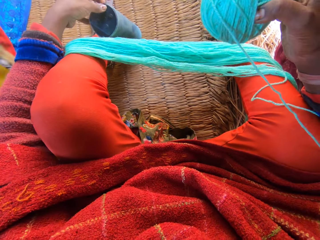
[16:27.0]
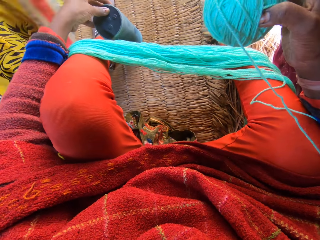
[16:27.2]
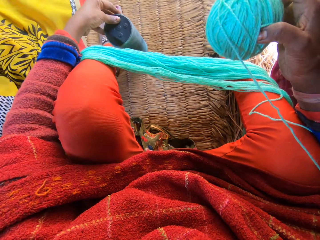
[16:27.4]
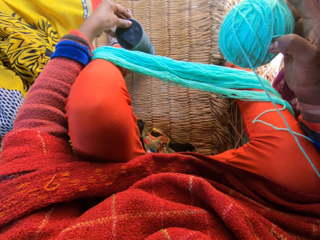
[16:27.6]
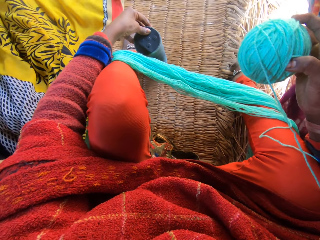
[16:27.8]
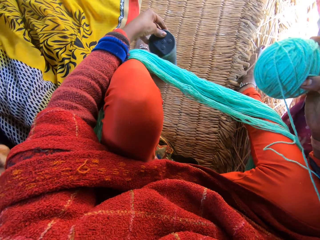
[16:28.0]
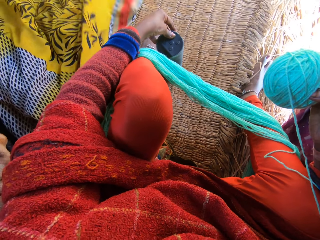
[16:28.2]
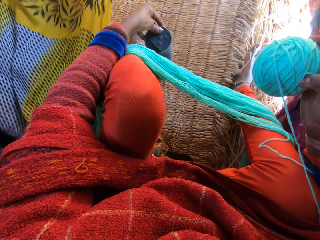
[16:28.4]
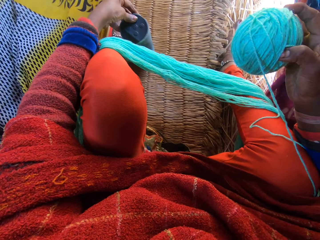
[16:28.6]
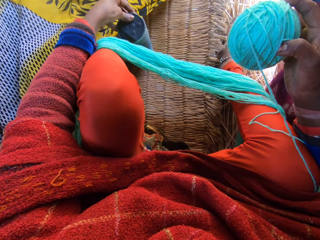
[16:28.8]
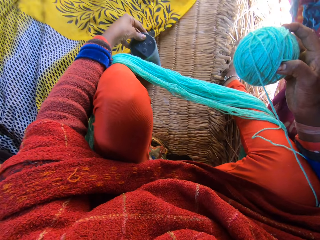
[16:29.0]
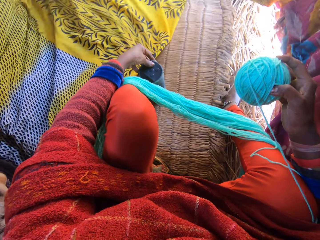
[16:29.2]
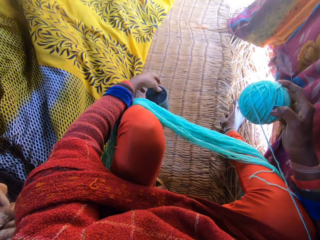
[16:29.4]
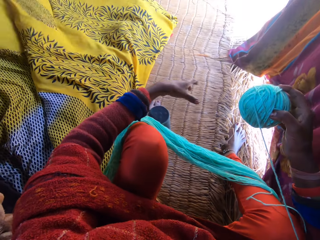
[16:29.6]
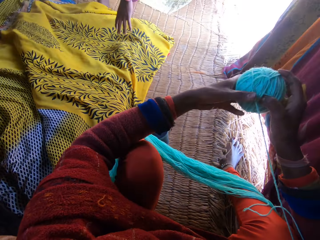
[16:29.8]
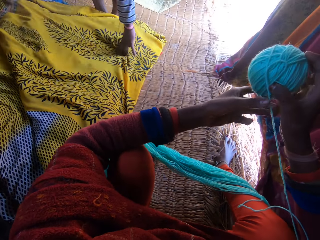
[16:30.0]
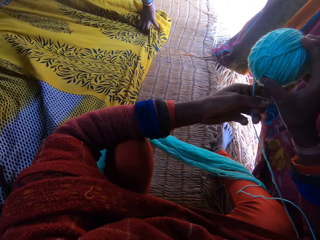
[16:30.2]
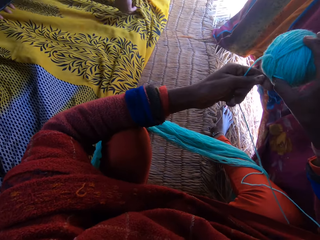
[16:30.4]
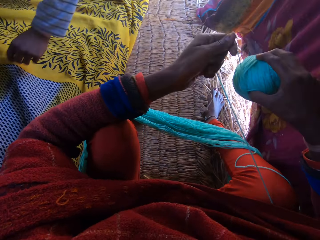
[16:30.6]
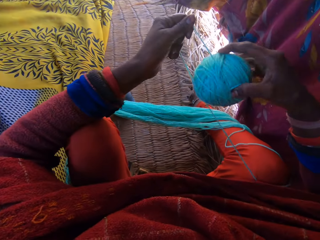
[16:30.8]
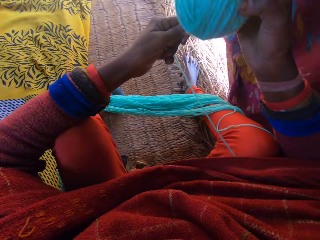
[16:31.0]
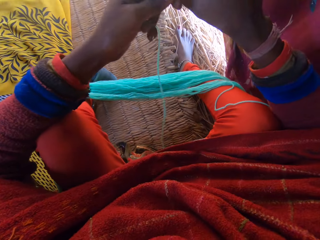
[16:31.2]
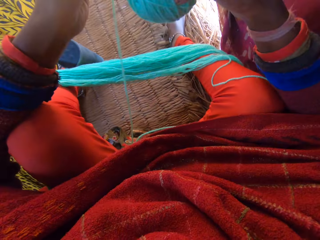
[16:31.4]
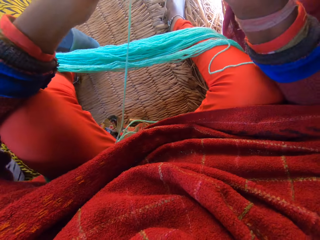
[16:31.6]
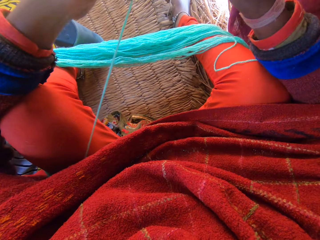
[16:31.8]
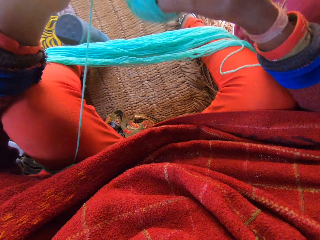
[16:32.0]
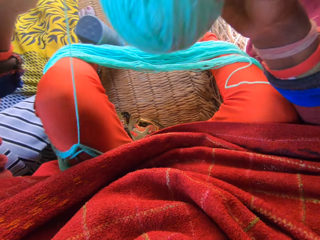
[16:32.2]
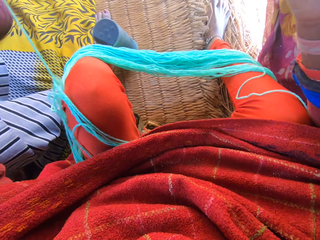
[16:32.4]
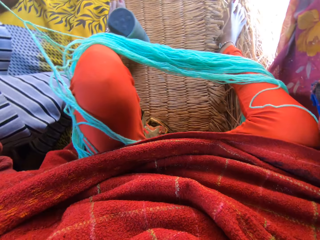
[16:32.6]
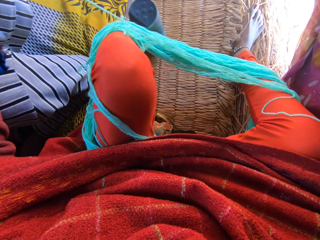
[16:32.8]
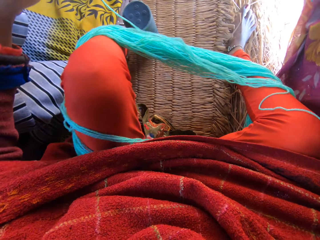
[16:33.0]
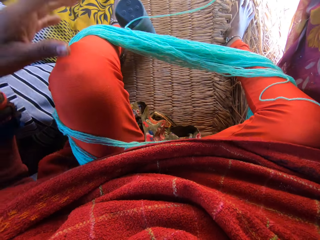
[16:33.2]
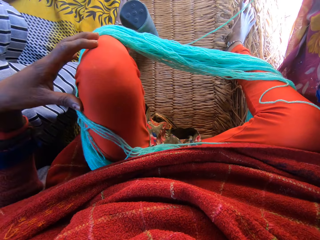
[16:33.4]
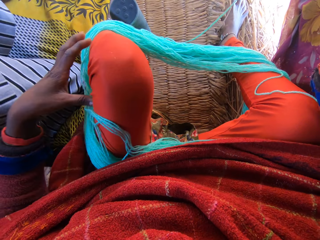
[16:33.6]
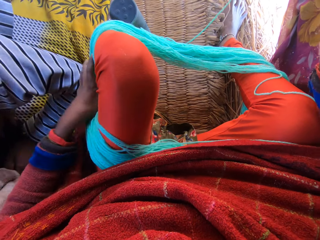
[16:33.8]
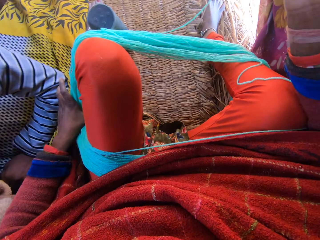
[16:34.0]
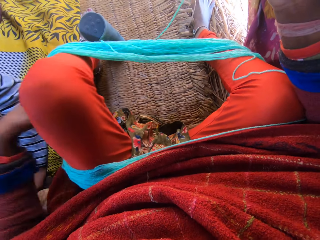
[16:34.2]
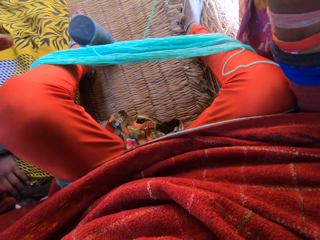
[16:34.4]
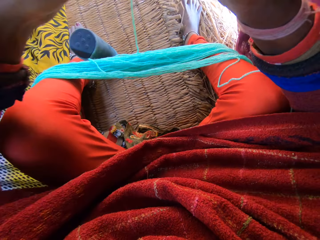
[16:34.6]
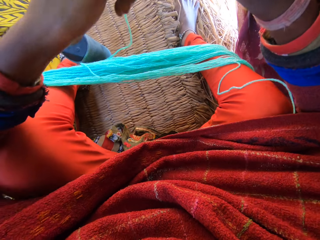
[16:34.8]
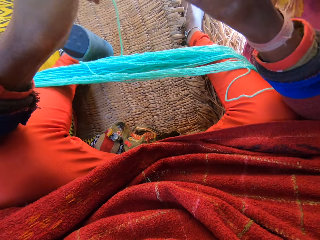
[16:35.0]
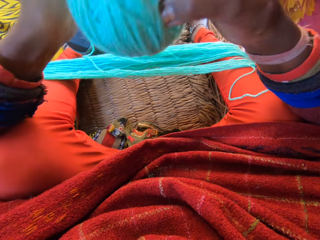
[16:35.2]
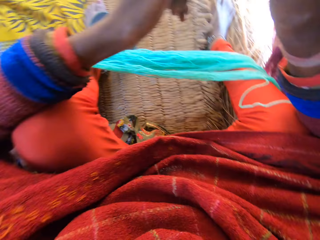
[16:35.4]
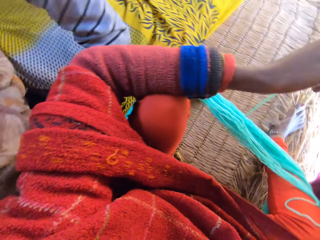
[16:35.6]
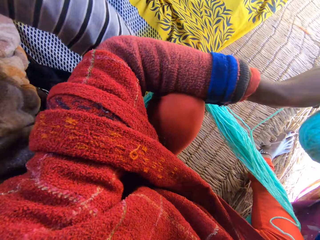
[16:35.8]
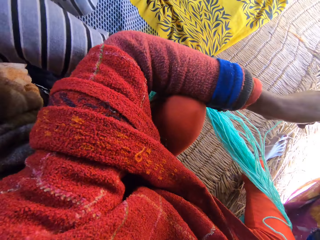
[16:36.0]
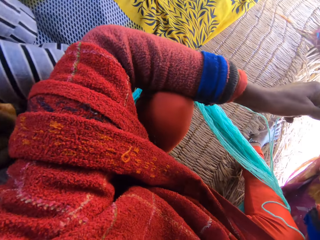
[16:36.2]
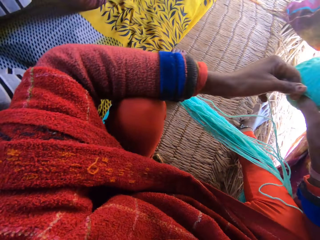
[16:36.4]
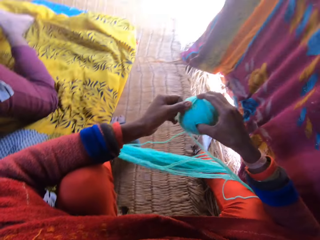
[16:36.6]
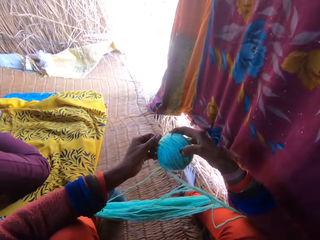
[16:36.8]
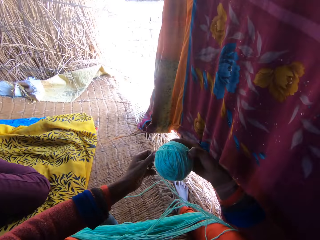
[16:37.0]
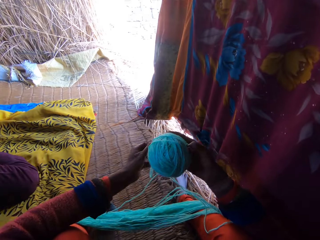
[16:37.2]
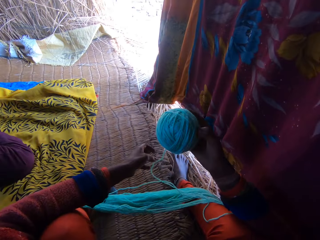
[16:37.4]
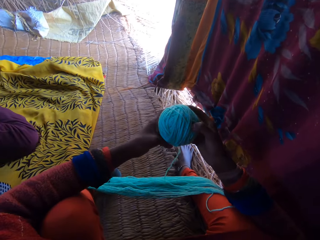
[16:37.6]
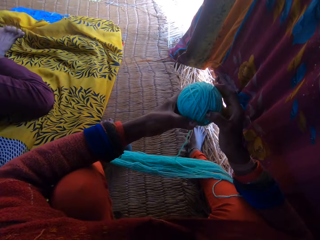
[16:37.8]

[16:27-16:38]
The camera wearer operates a portable stereo with her left hand. She touches the speaker. The man lies down on the clothes on the floor. The camera wearer rolls the yarn into a ball with her hands. She pushes the yarn on her leg. She rolls the yarn into a ball.

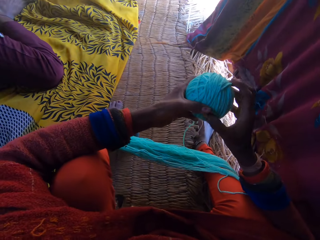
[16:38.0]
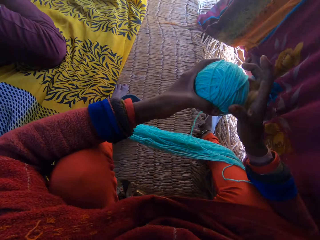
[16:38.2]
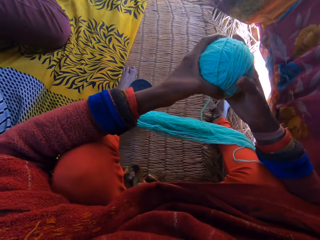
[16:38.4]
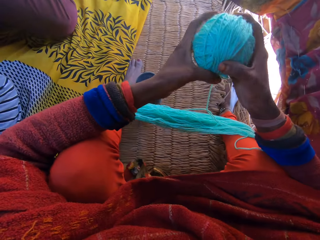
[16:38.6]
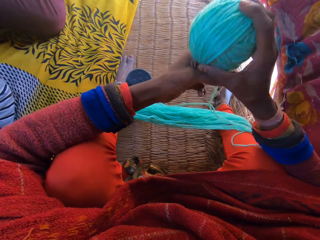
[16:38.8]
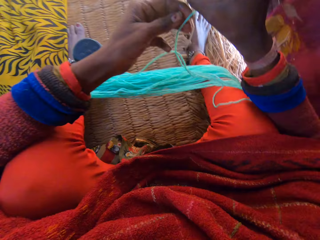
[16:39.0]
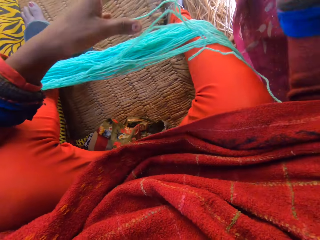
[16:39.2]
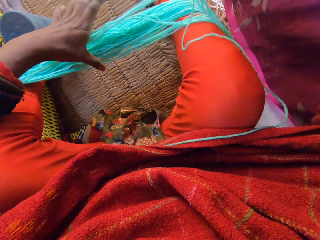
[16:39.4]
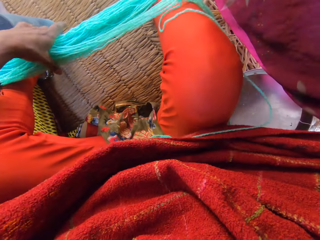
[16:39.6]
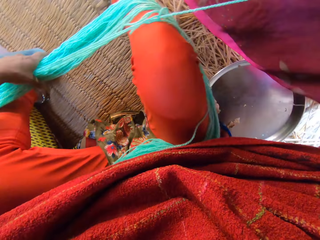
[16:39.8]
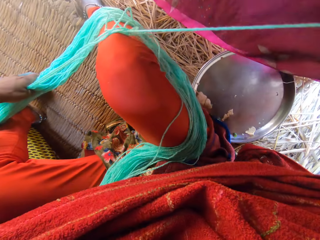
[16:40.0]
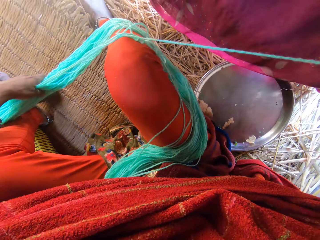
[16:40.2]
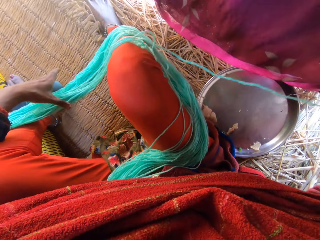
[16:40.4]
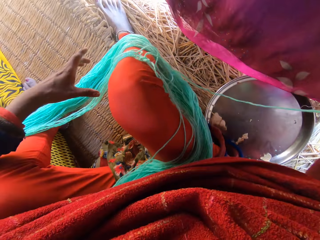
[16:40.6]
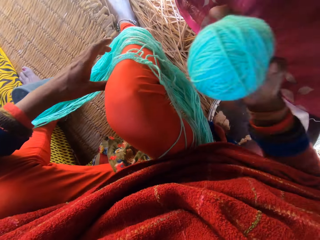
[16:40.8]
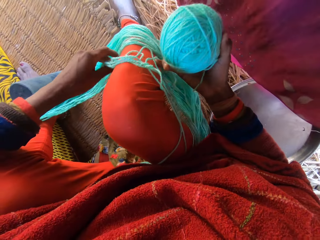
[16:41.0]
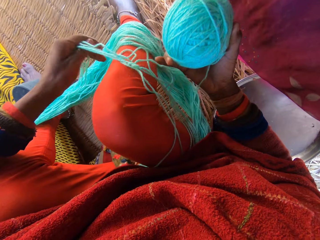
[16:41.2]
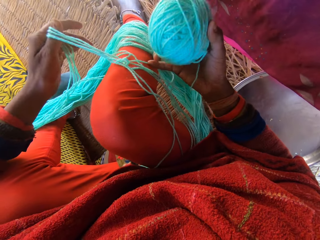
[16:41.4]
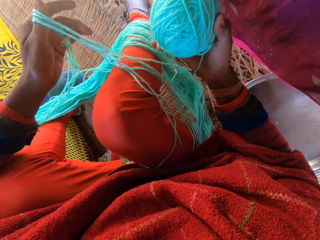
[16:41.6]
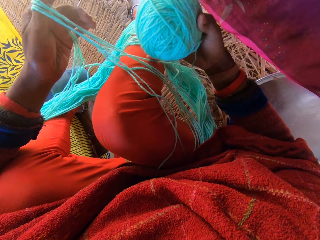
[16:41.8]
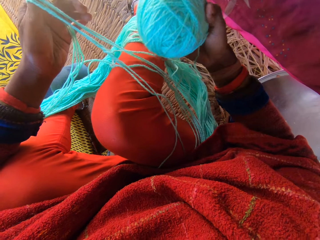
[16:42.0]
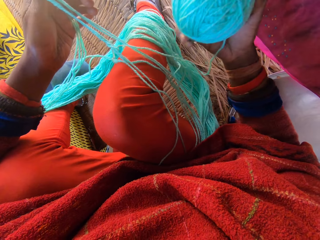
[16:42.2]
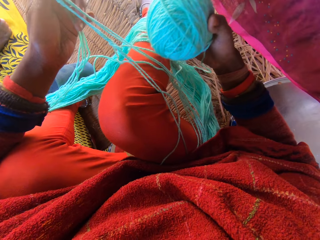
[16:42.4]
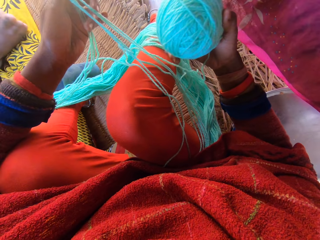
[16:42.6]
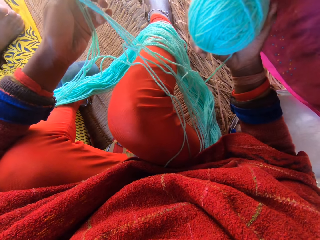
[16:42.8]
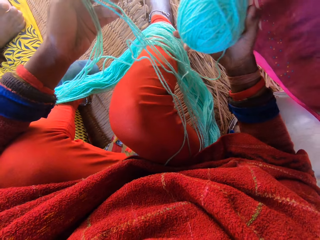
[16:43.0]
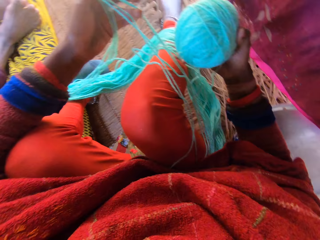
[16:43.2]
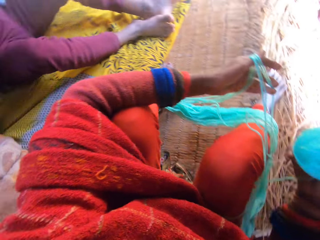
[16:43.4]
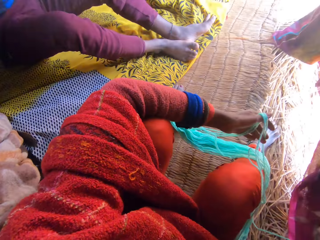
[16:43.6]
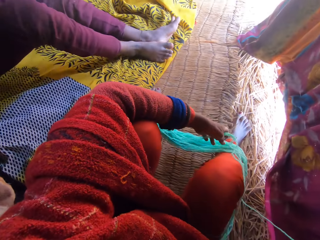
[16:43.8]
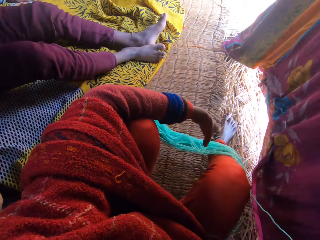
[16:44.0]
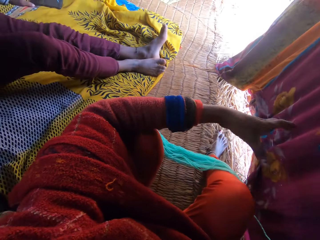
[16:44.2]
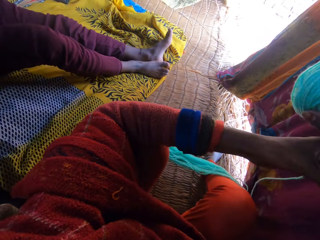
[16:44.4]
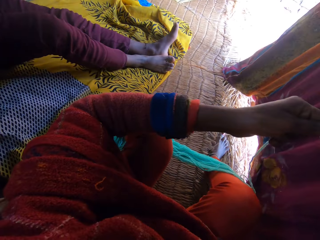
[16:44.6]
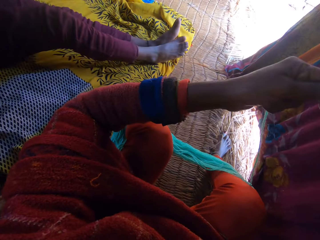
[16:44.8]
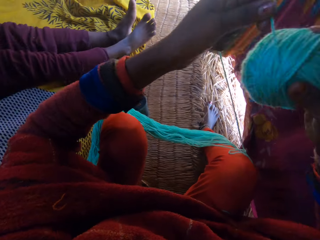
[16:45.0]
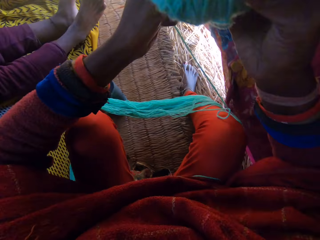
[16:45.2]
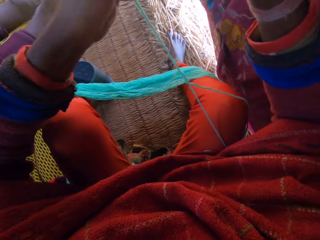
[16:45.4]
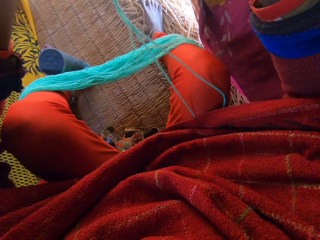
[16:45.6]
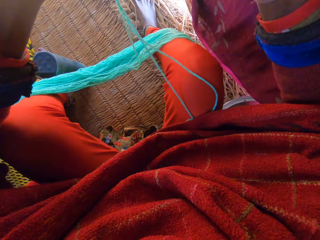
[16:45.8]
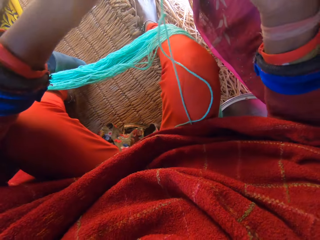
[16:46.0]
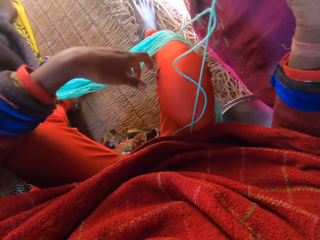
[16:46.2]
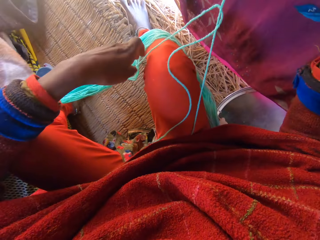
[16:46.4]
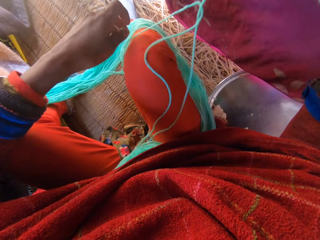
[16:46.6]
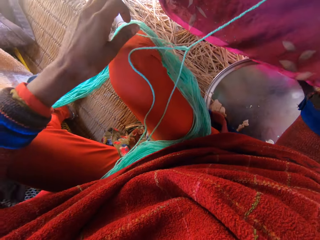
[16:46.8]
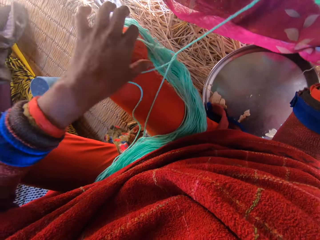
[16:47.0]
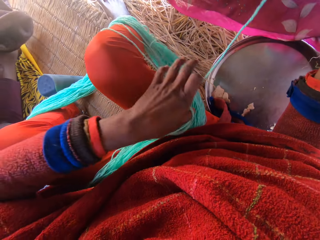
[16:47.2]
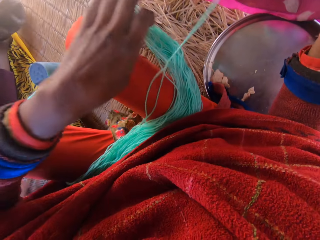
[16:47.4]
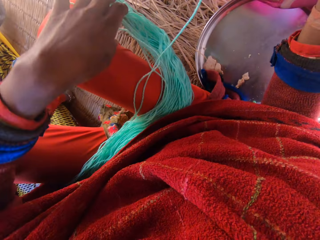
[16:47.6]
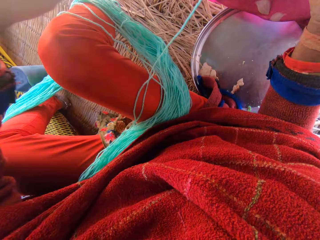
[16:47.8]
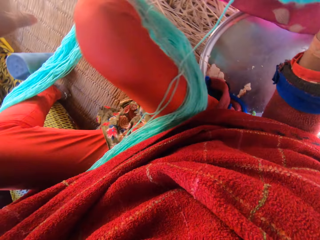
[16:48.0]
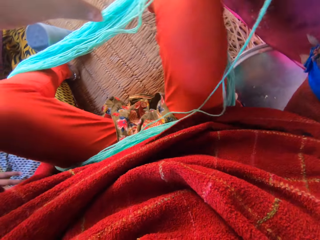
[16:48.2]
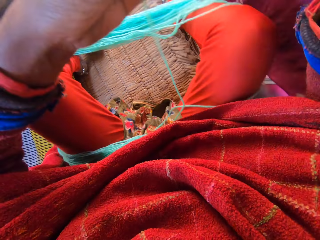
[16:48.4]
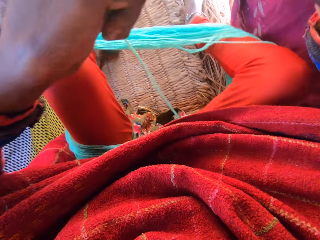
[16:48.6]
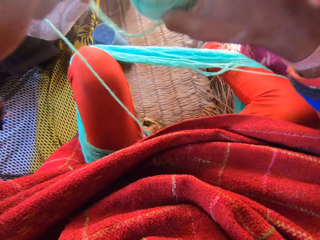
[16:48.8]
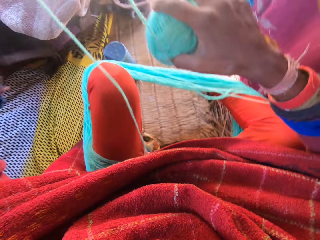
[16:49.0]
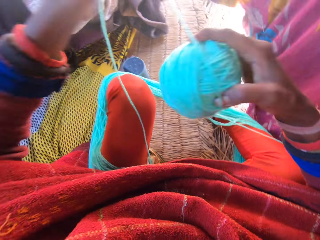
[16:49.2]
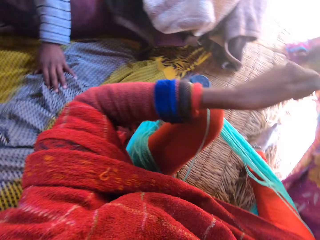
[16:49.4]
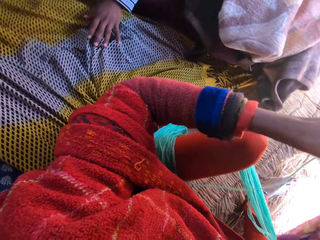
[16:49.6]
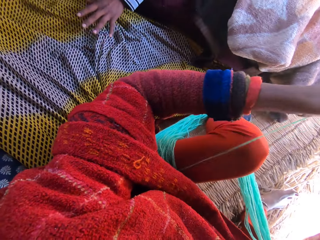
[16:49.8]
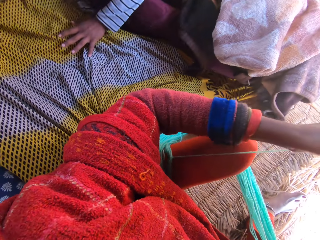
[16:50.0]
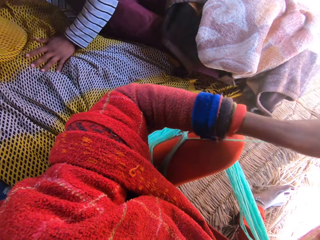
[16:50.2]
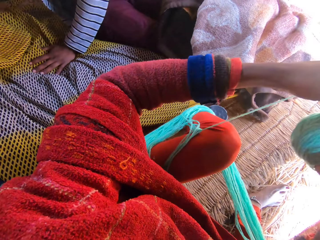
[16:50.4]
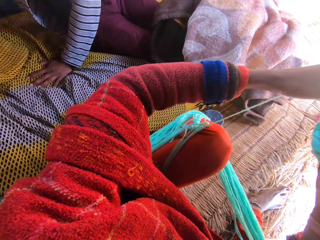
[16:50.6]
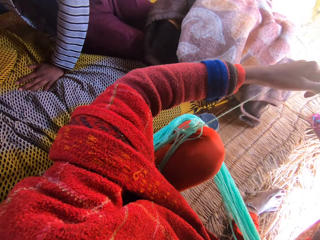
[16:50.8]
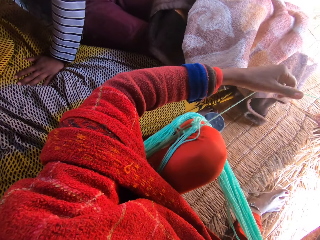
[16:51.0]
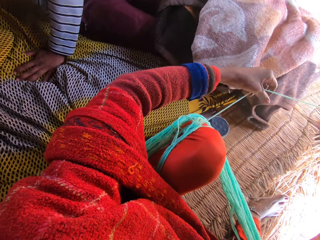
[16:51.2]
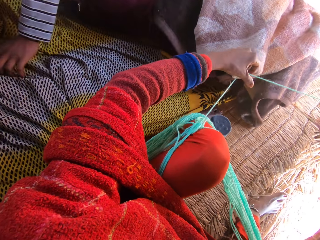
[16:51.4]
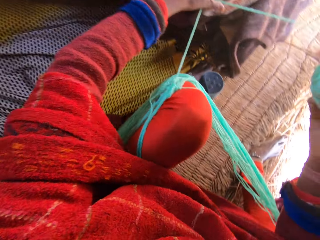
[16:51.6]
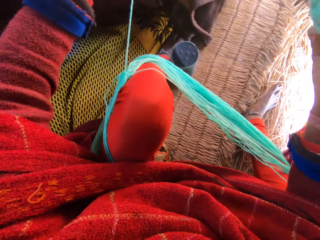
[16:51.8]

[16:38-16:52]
The camera wearer pushes the yarn on her leg. She rolls the yarn into a ball.
